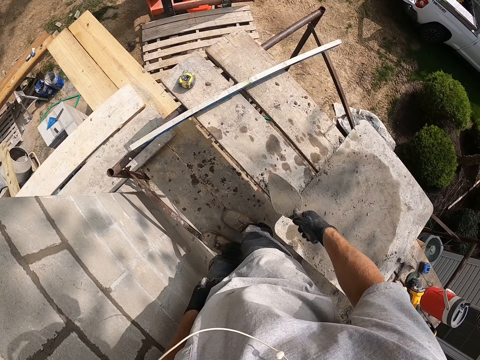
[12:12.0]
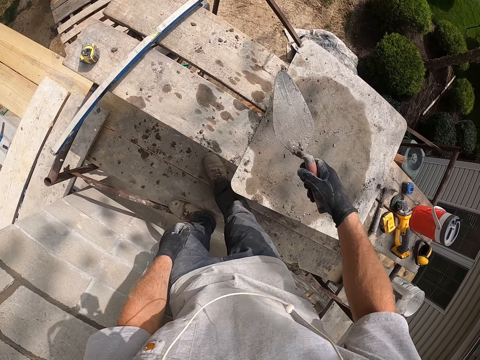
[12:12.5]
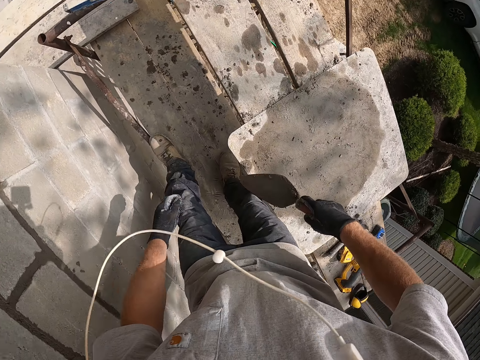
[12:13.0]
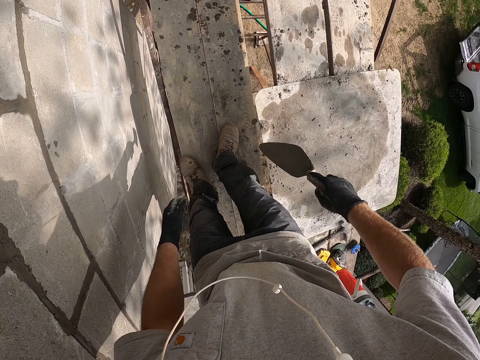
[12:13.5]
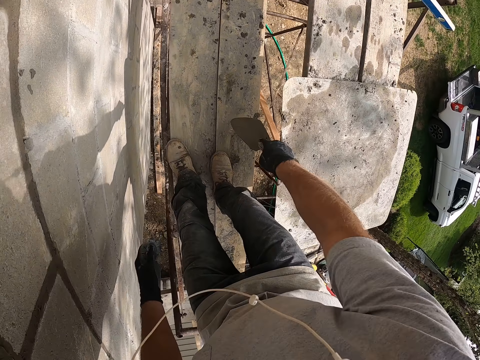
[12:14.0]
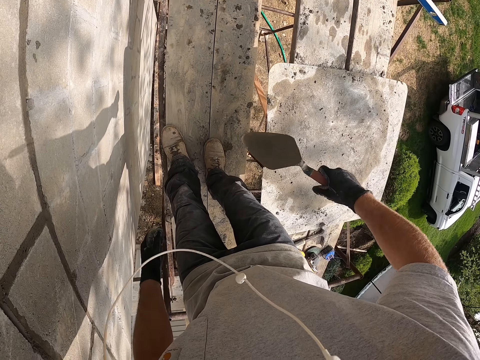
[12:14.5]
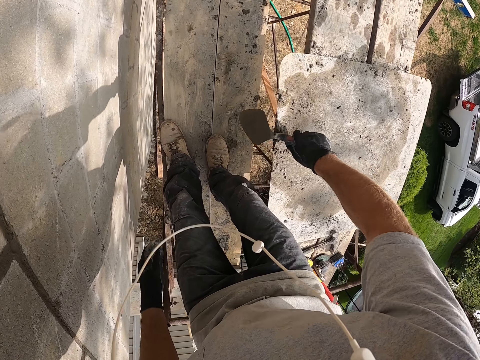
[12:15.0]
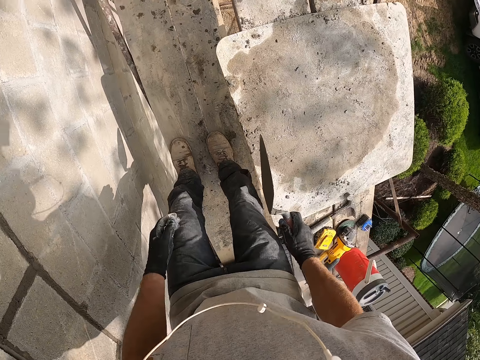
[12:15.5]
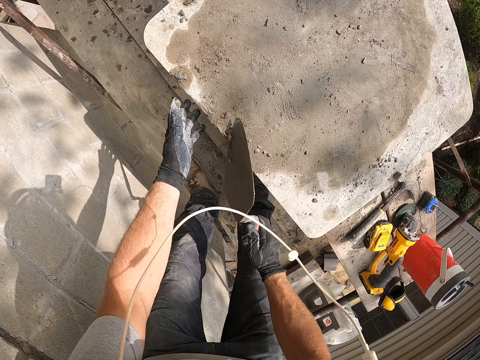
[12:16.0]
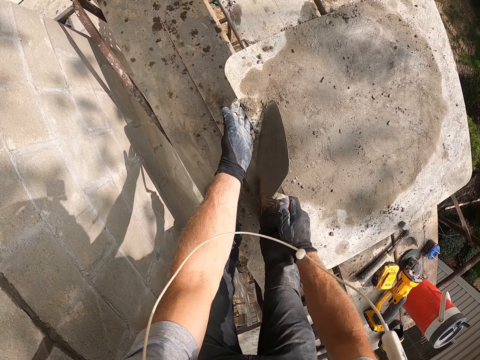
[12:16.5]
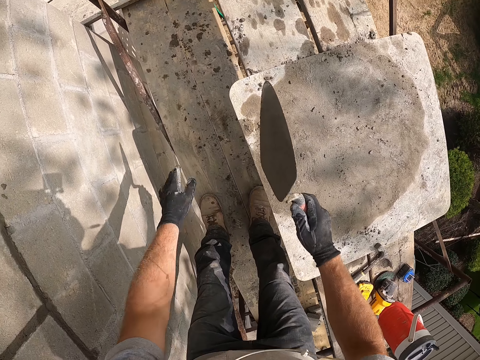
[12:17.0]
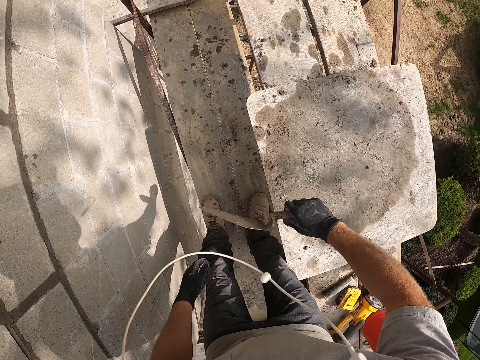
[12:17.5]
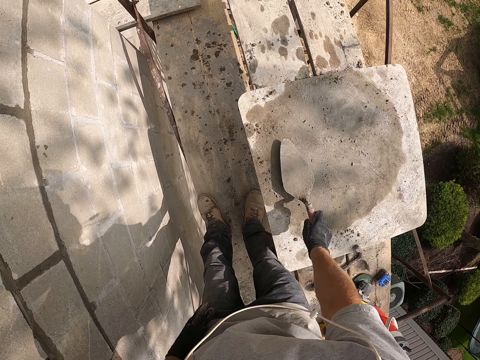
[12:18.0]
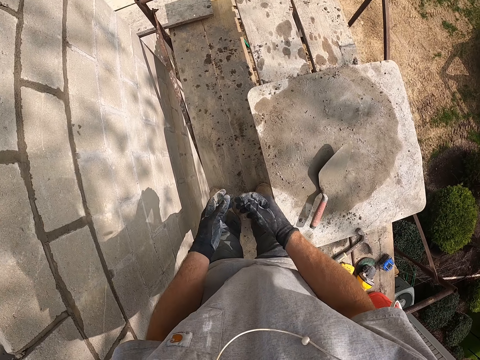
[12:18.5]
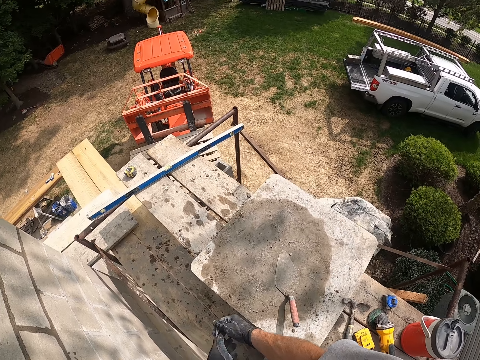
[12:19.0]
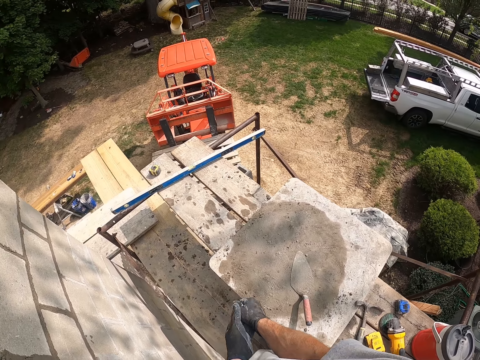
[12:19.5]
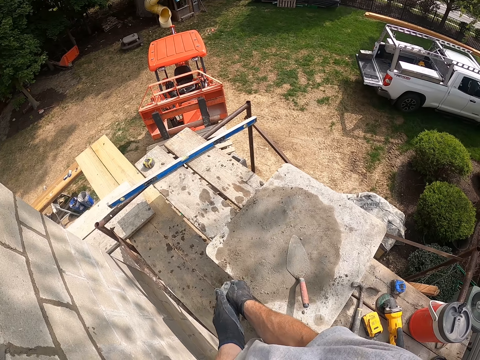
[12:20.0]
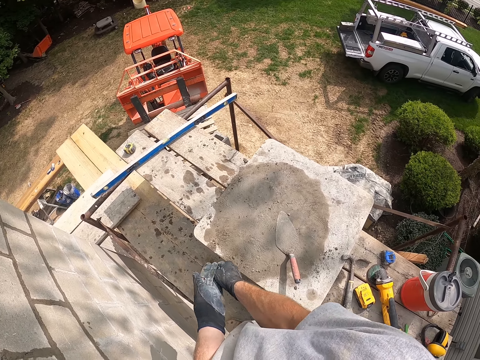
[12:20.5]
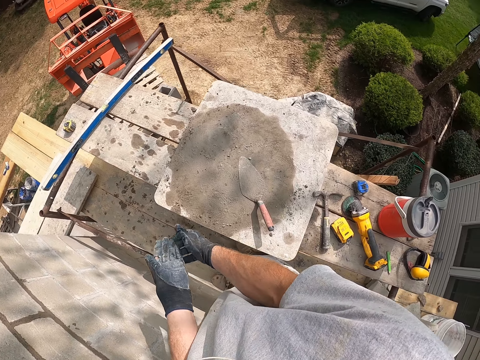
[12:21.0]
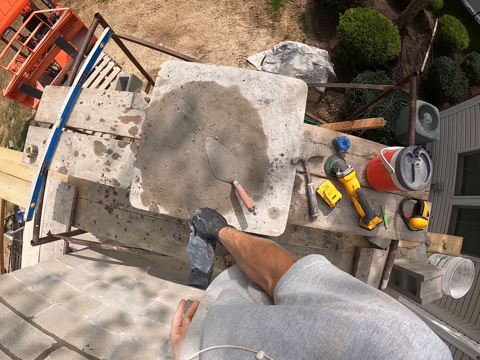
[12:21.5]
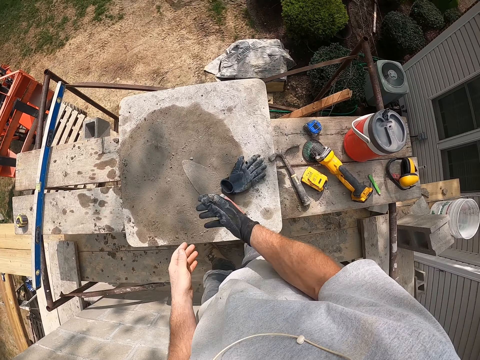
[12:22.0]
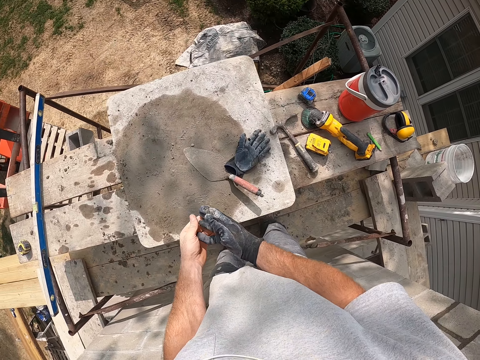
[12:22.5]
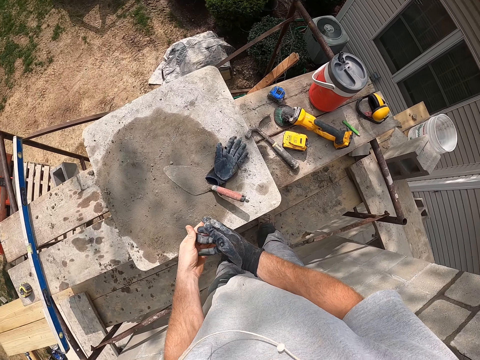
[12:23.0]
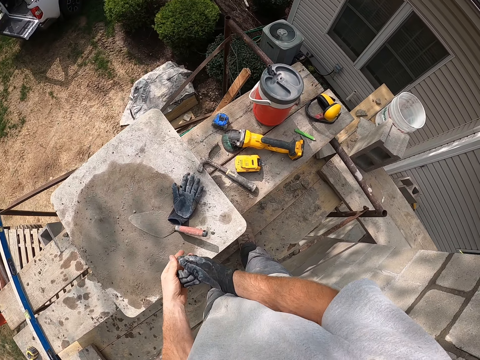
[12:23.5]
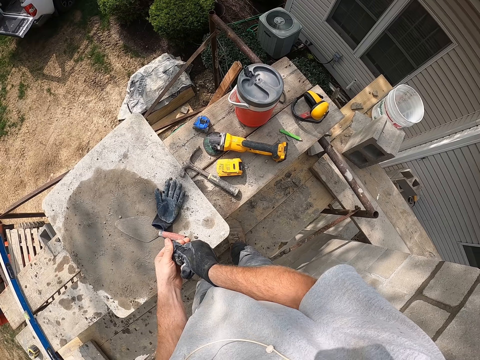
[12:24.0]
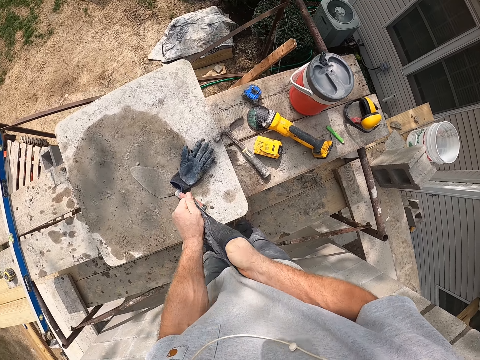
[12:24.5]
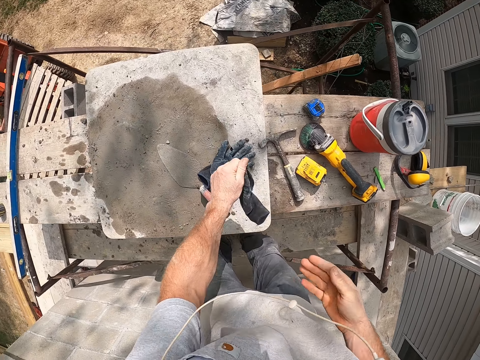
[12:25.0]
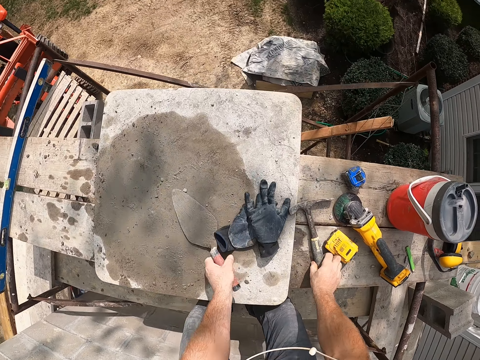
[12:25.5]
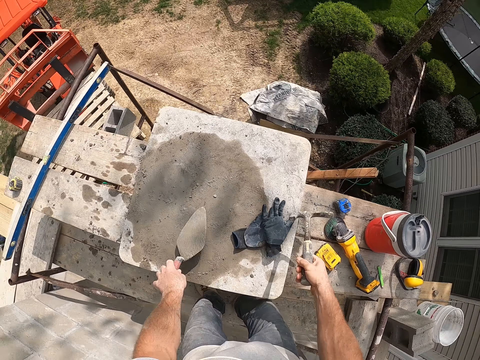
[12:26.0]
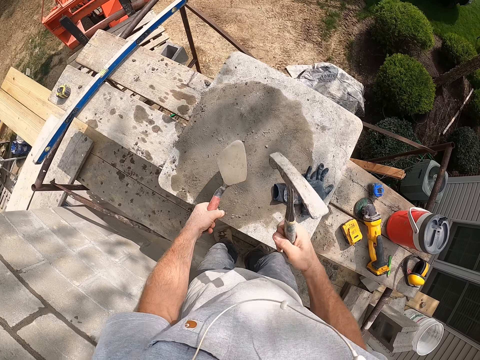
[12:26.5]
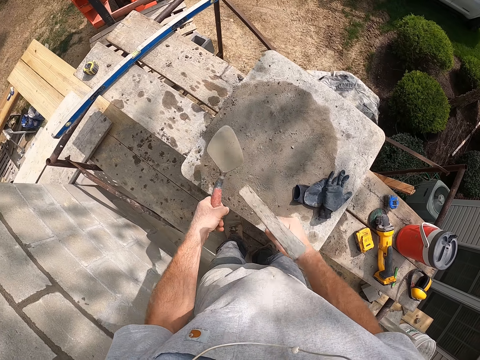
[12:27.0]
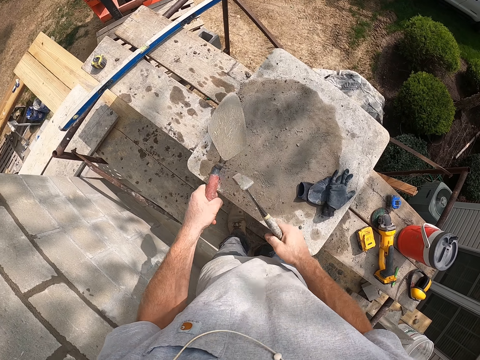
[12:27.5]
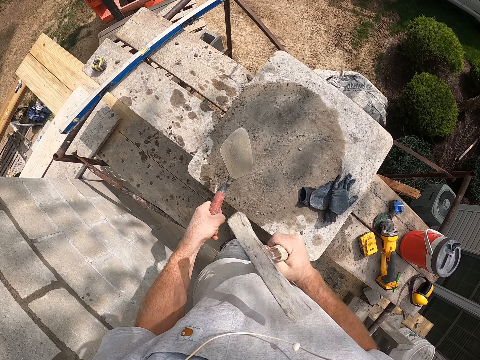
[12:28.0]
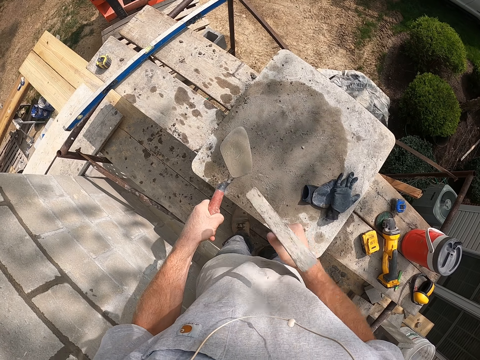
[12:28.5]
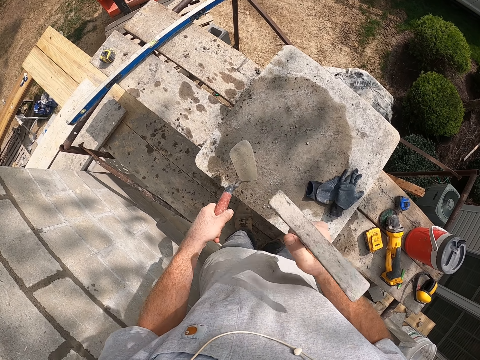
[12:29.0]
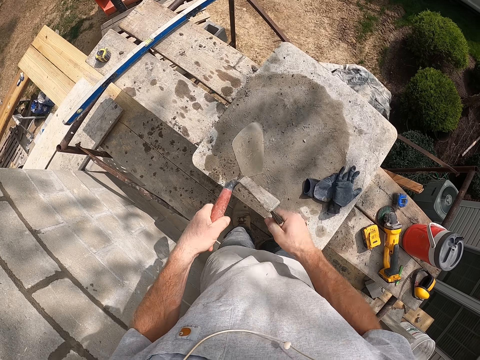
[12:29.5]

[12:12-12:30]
The camera wearer turns around. He hits the trowel on the wood. He scrapes the trowel on the wood. He scrapes the mortar on the wood away. He drops the trowel on the wood. He removes the hand glove in his left hand with his right hand. He drops the hand glove on the wood. He removes the hand glove in his right hand with his left hand. He drops the hand glove on the wood. He picks up the hammer and the trowel from the wood. He hits the hammer on the trowel.

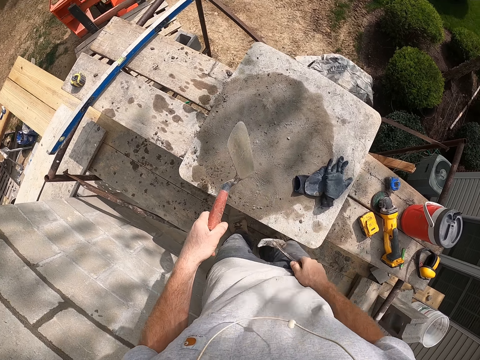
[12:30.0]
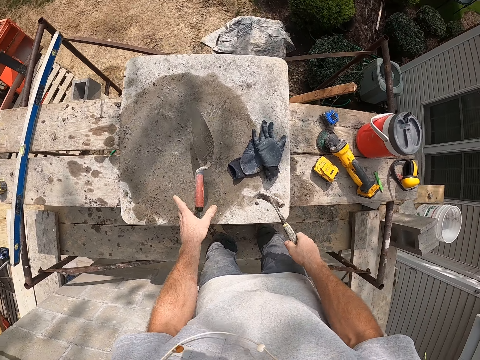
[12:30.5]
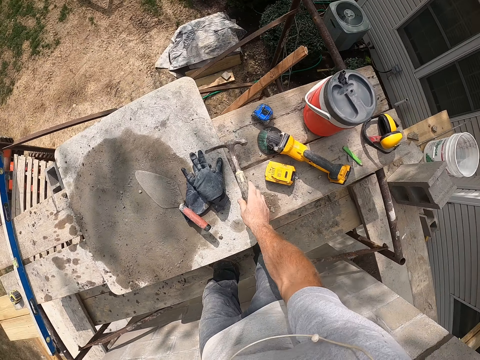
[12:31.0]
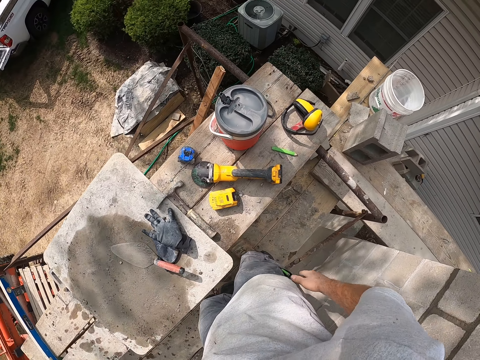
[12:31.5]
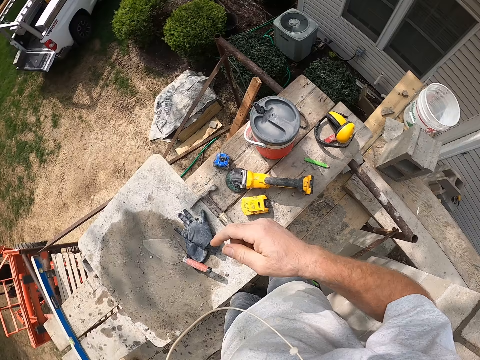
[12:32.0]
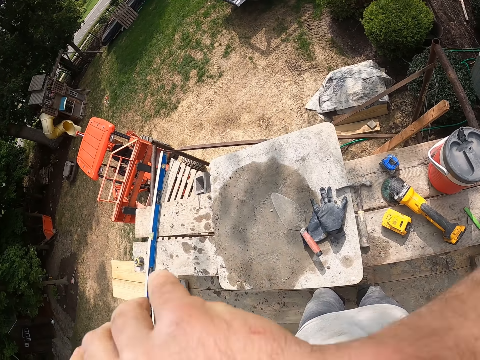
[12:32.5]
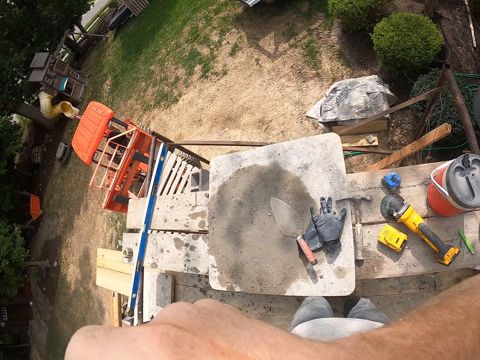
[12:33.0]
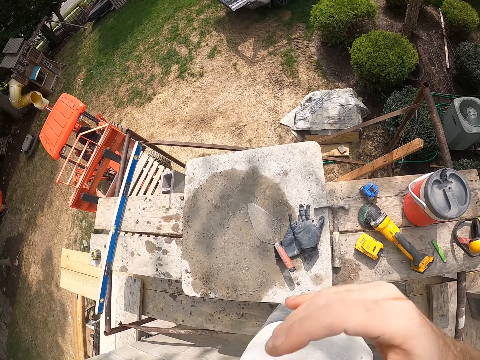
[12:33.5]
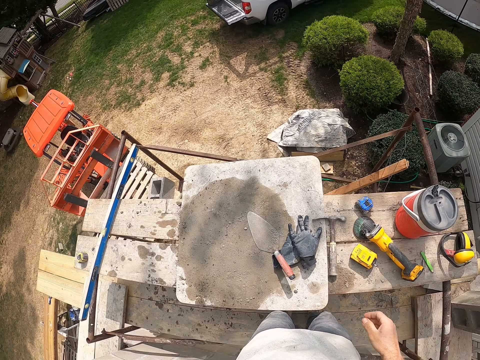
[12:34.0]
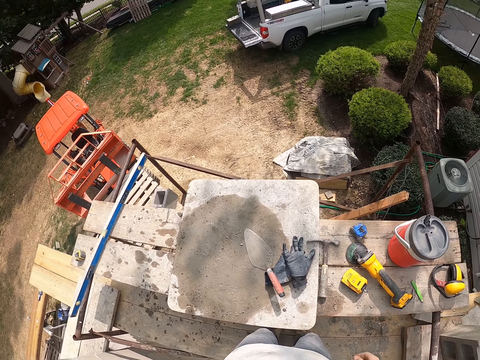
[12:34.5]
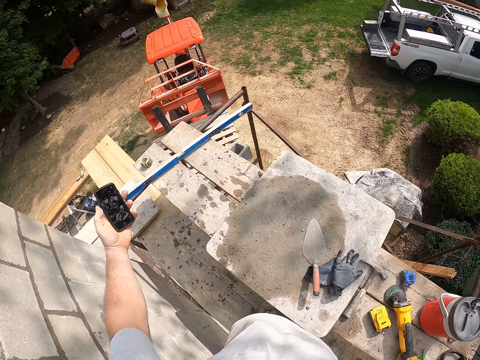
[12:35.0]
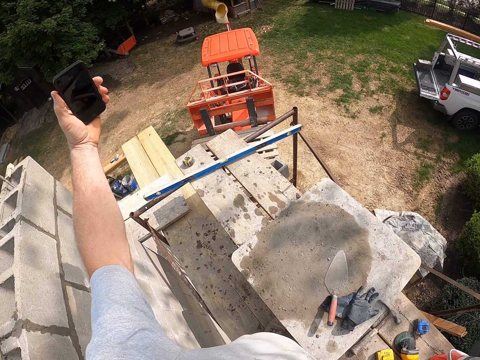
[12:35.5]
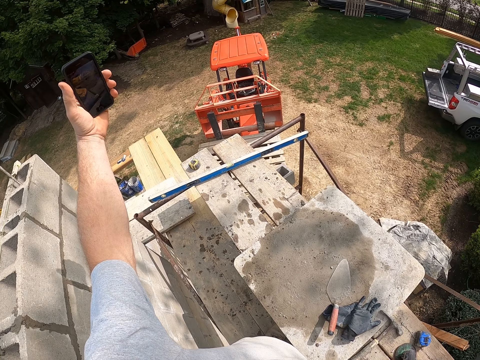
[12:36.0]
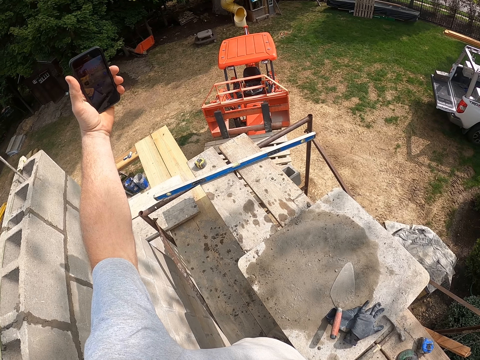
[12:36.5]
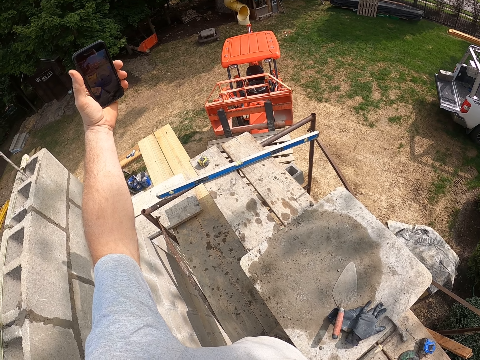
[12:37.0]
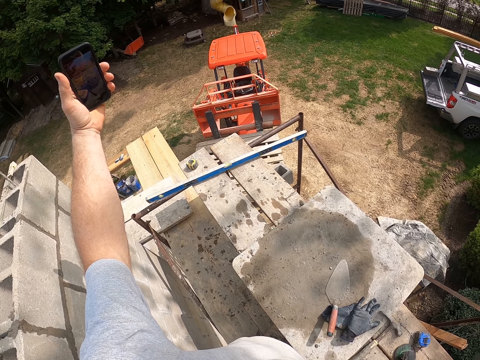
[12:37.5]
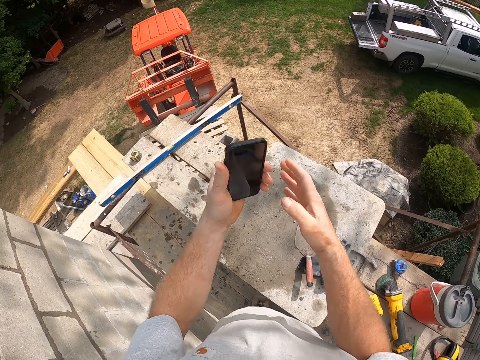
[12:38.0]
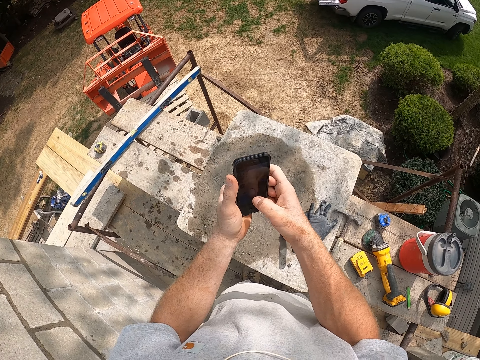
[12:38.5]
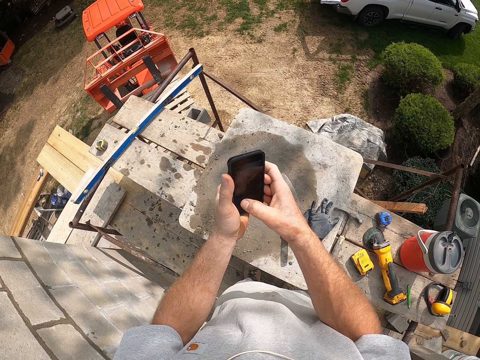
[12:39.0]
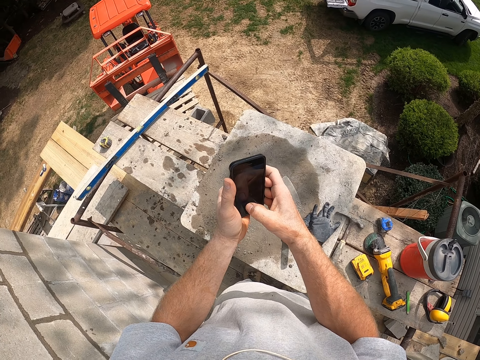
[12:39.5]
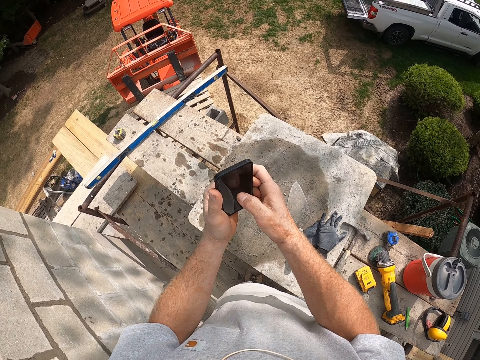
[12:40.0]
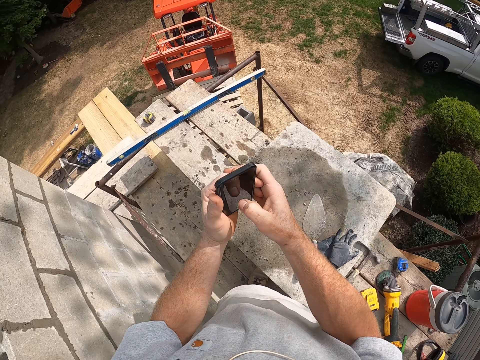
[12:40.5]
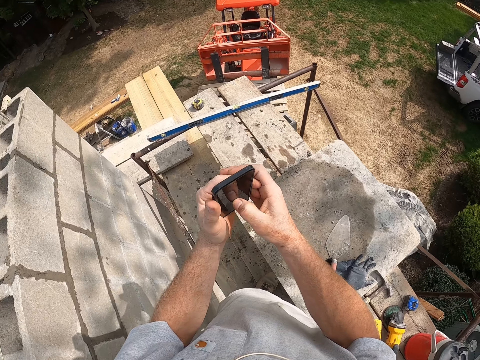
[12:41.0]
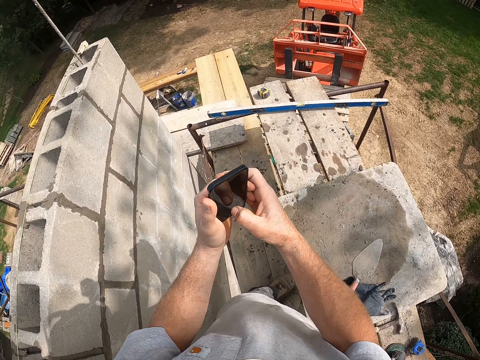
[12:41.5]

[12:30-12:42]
The camera wearer drops the trowel on the wood. He drops the hammer on the wood. He cleans something in his back pocket. He touches the trouser. He lifts the hand. He cleans his face with his hand. He lifts the phone. He presses the side of the phone. He looks at the phone. He operates the phone. He presses the screen of the phone. He moves the phone.
